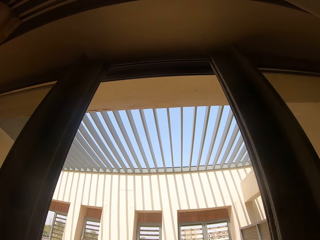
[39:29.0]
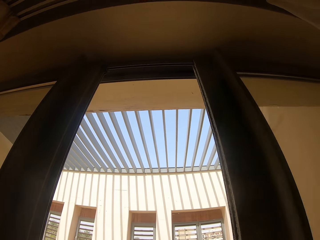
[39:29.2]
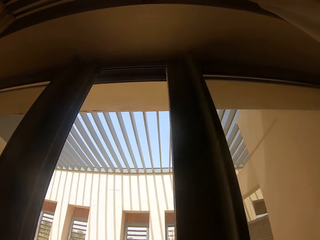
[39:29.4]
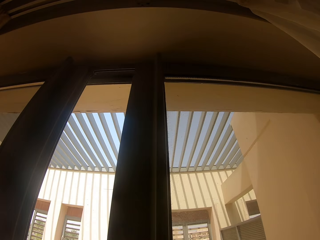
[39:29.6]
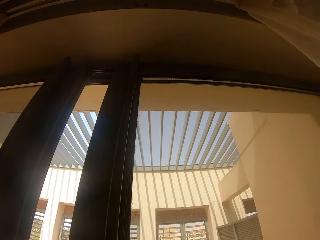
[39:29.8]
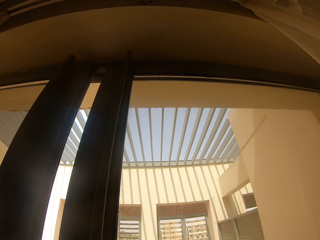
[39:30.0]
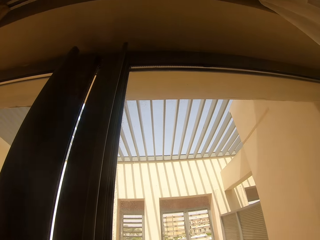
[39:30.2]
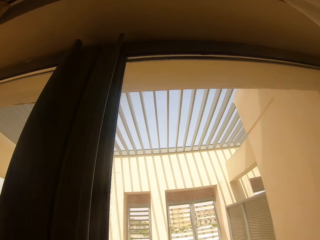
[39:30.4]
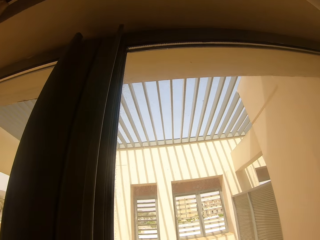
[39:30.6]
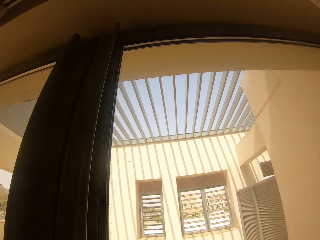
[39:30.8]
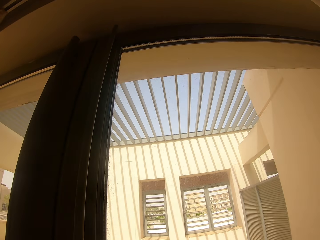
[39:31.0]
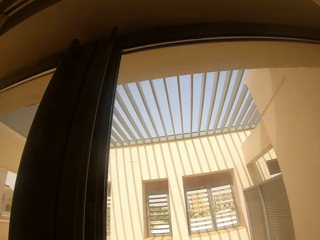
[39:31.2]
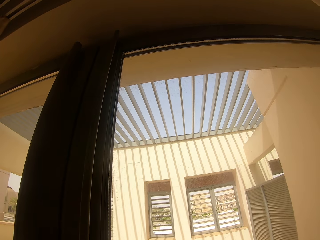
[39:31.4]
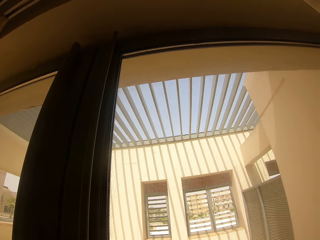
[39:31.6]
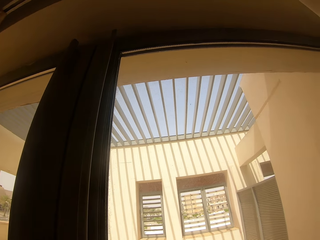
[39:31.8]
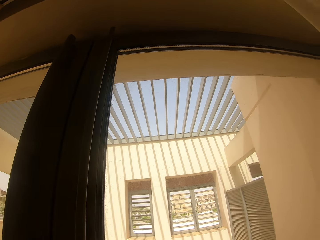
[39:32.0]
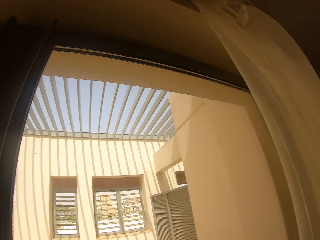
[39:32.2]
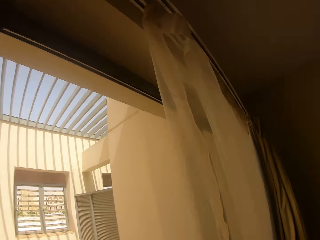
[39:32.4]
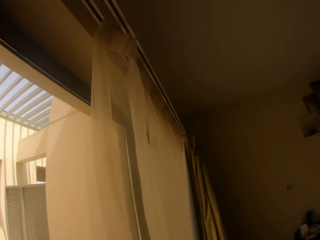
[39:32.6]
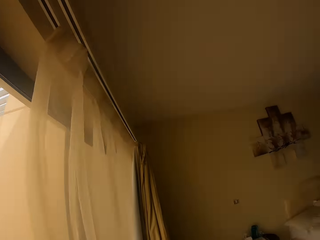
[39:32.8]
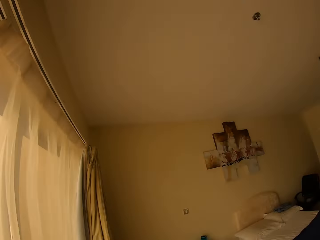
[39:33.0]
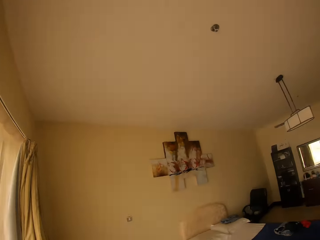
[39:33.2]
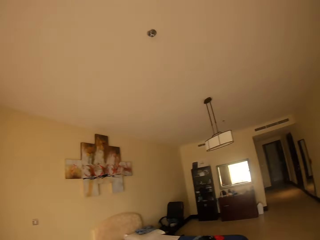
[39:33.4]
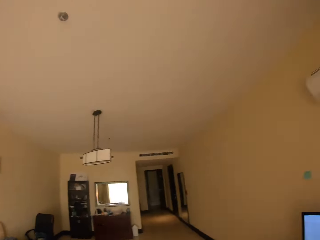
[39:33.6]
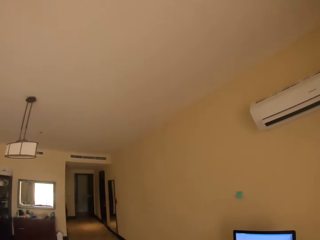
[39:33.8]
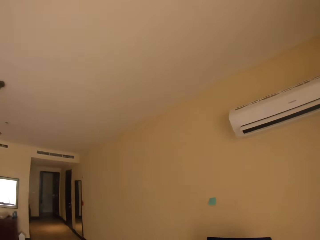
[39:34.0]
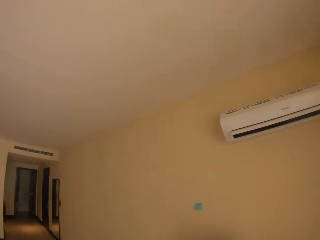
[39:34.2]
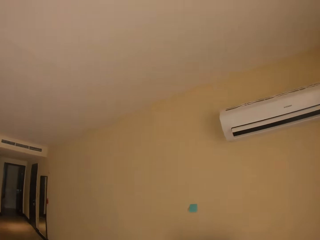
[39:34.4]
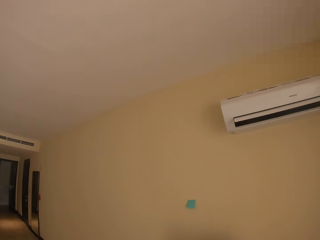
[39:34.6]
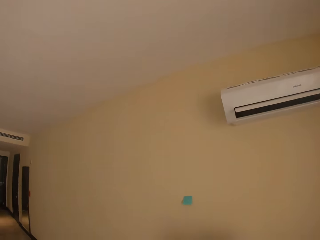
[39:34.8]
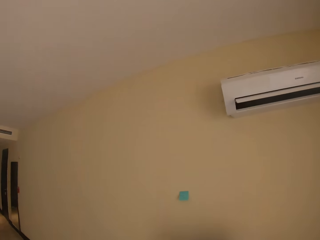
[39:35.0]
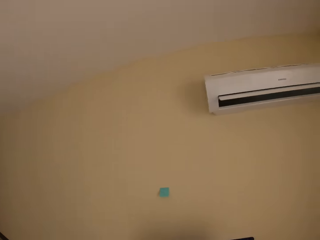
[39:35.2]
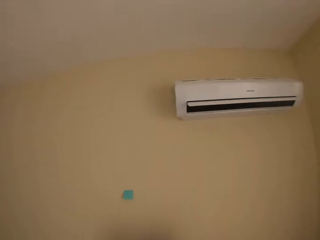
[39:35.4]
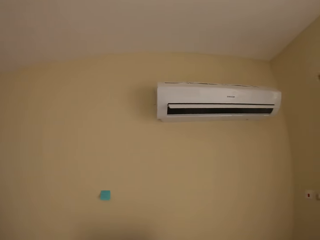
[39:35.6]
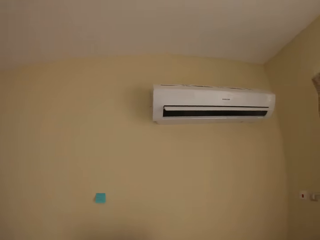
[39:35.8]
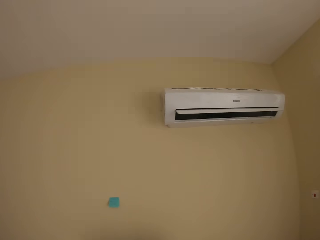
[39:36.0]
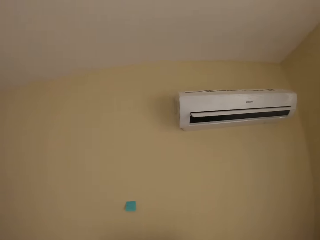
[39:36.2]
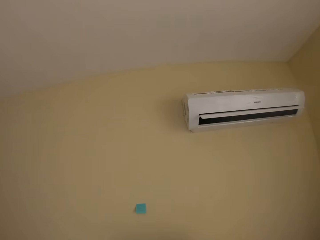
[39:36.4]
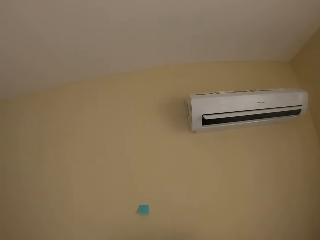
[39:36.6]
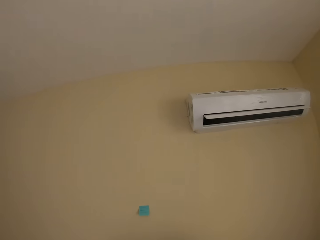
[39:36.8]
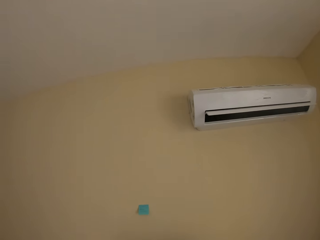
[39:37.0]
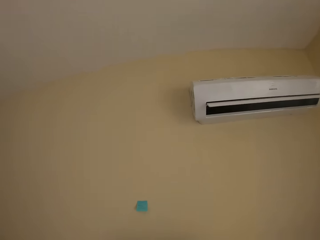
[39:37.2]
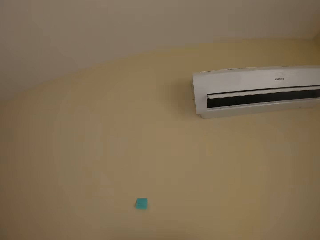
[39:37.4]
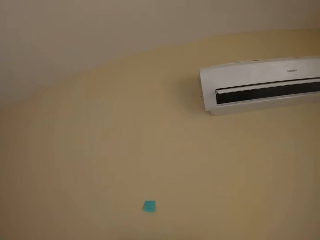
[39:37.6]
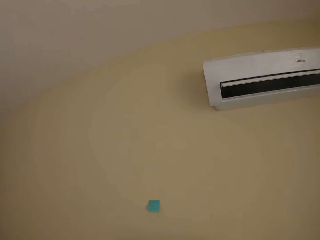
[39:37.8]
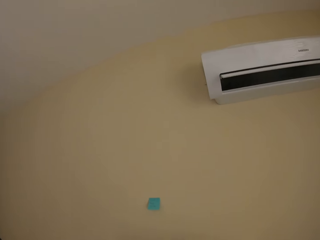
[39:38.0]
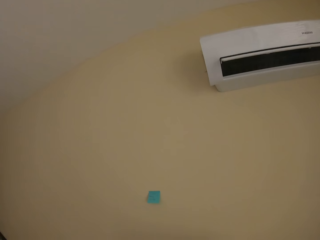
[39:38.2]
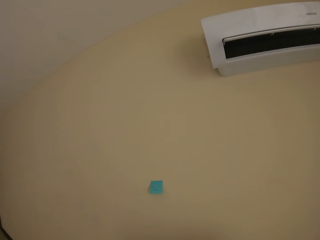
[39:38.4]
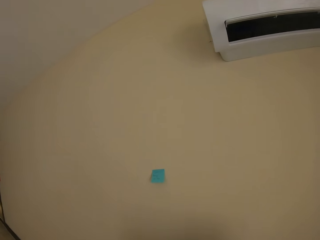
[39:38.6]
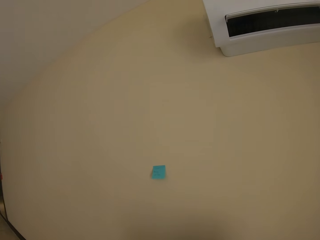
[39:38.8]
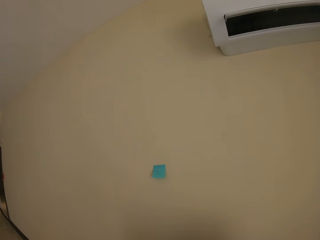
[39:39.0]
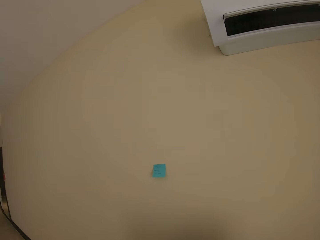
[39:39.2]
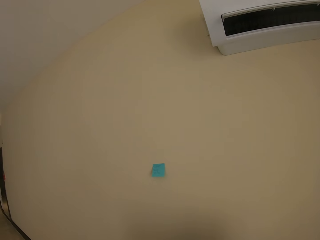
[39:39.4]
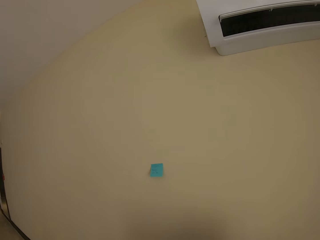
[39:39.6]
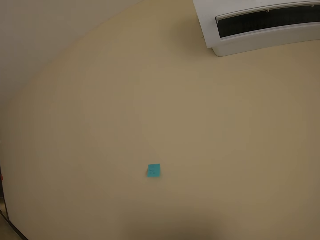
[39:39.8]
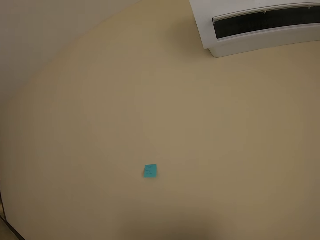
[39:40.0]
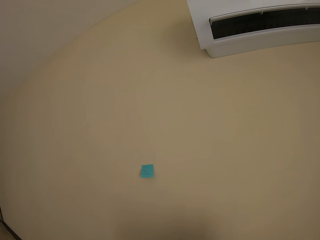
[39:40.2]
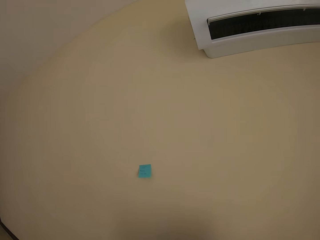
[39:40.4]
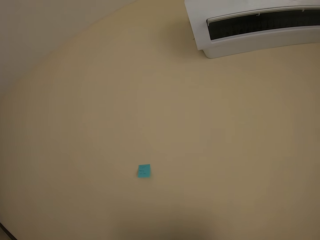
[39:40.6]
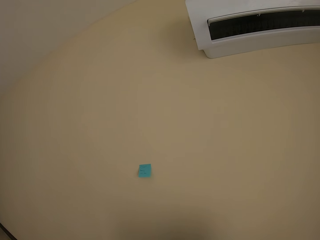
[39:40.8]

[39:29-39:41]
The camera wearer closes the door. They open a window. They look at a corridor. They look around the room. They look at a wall.

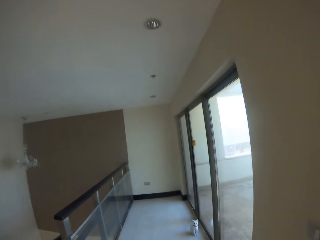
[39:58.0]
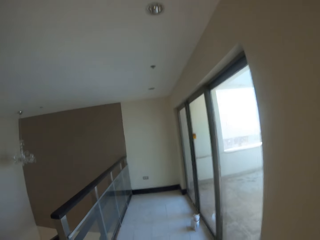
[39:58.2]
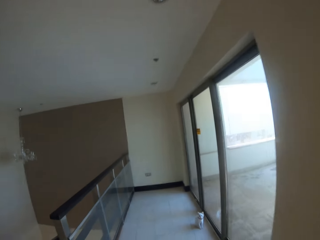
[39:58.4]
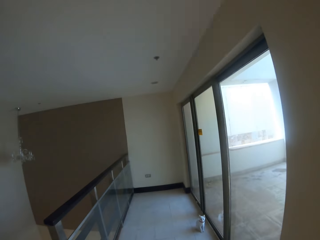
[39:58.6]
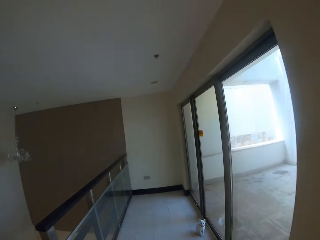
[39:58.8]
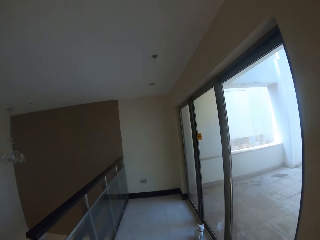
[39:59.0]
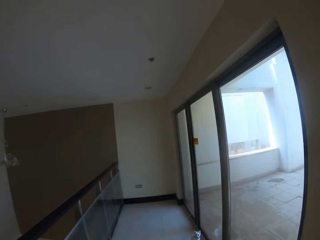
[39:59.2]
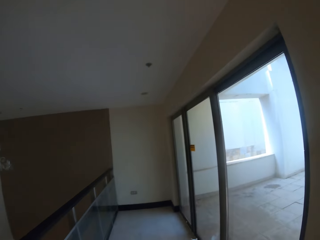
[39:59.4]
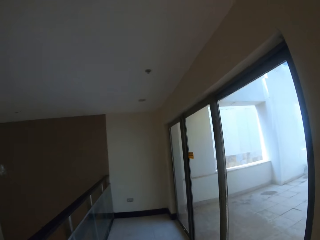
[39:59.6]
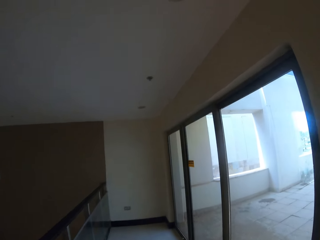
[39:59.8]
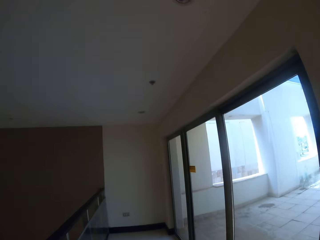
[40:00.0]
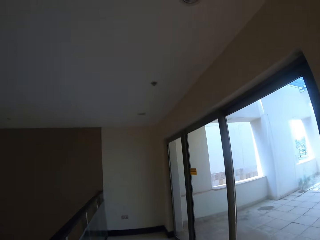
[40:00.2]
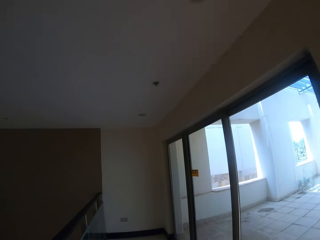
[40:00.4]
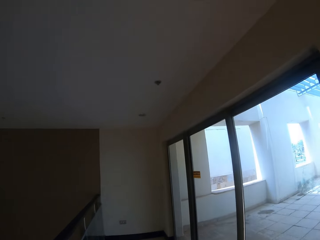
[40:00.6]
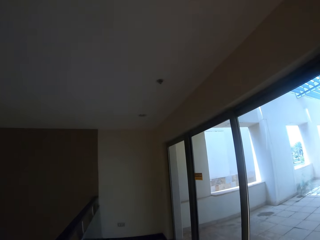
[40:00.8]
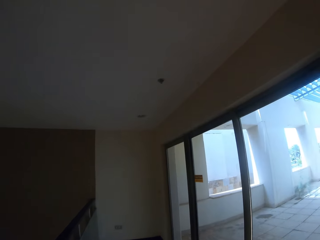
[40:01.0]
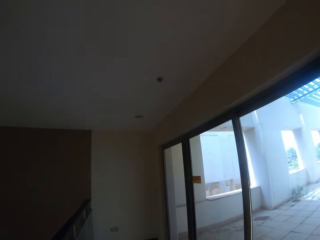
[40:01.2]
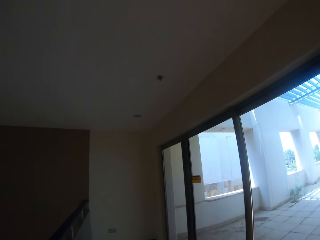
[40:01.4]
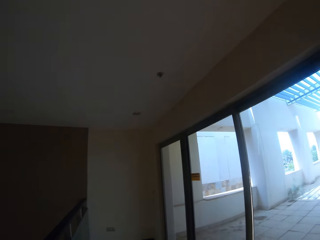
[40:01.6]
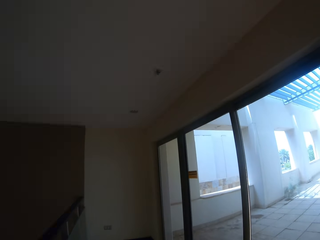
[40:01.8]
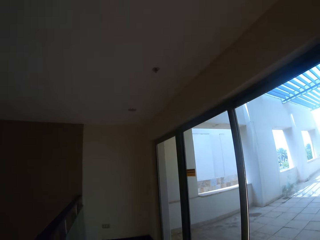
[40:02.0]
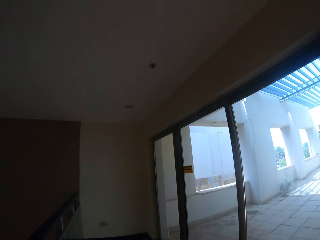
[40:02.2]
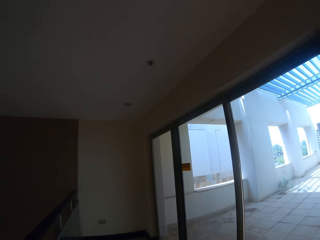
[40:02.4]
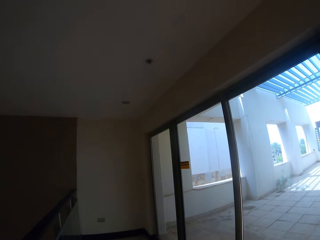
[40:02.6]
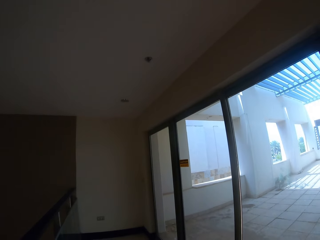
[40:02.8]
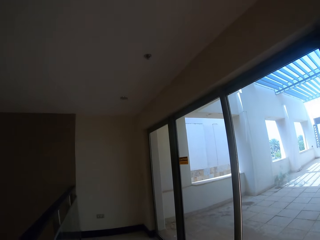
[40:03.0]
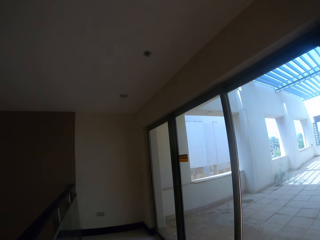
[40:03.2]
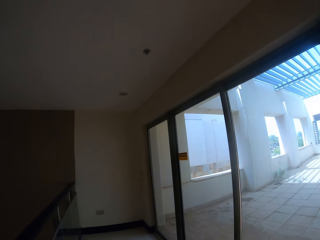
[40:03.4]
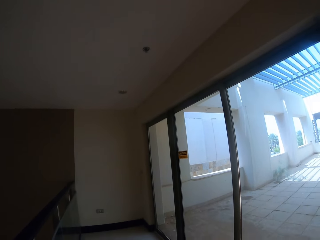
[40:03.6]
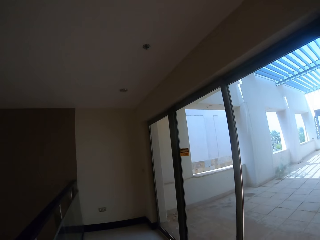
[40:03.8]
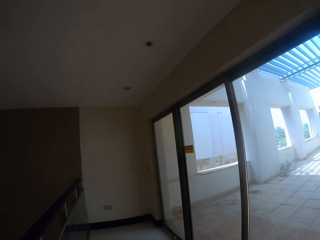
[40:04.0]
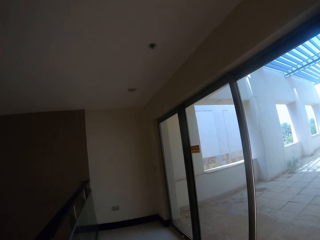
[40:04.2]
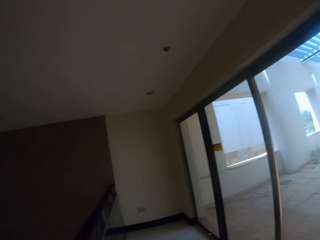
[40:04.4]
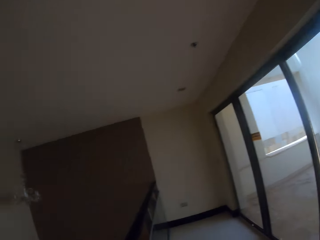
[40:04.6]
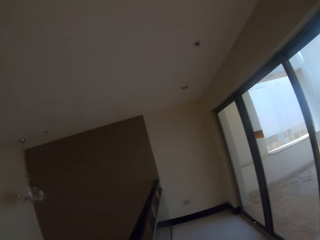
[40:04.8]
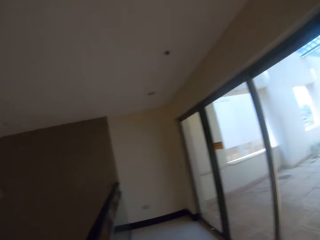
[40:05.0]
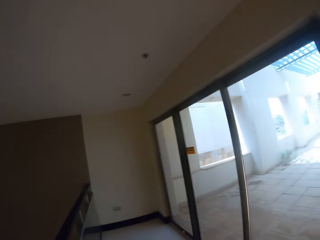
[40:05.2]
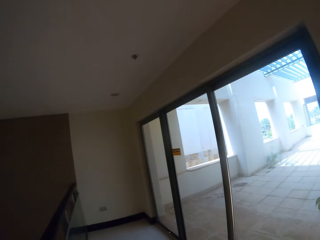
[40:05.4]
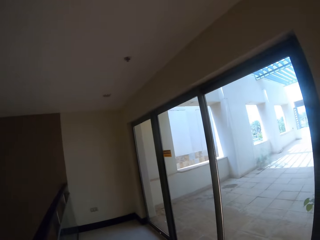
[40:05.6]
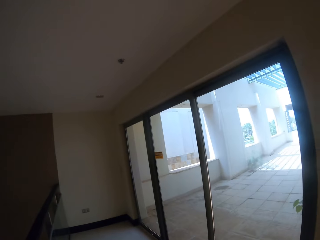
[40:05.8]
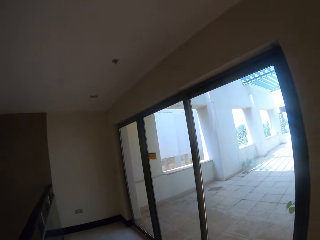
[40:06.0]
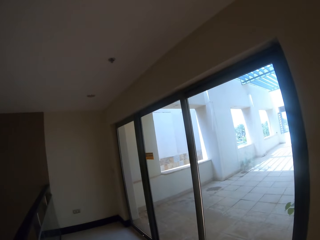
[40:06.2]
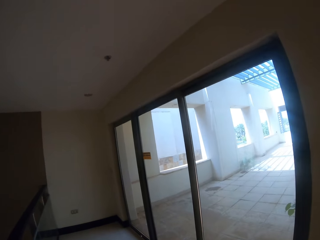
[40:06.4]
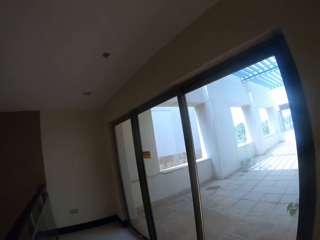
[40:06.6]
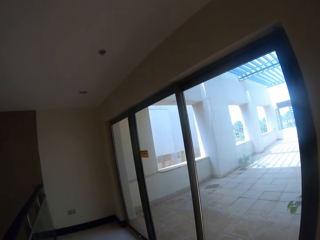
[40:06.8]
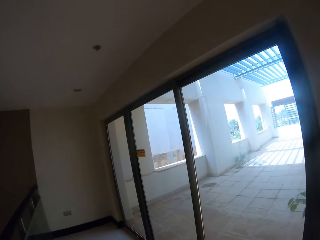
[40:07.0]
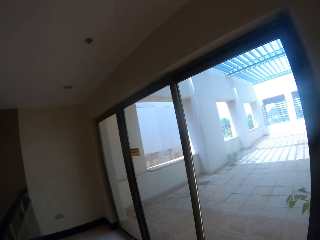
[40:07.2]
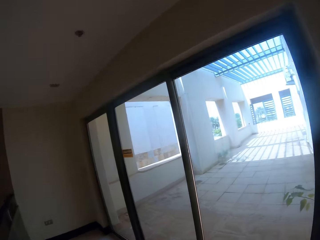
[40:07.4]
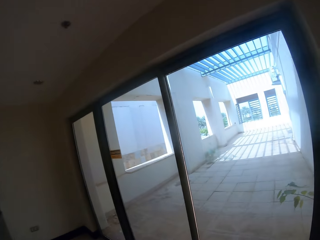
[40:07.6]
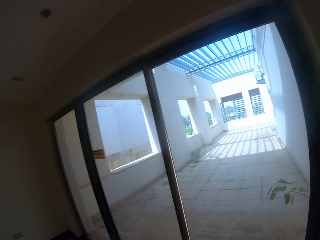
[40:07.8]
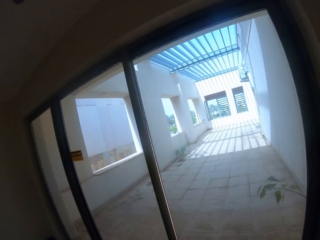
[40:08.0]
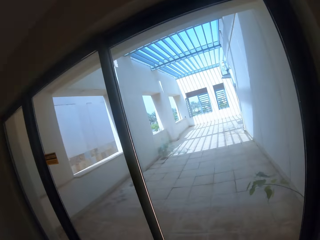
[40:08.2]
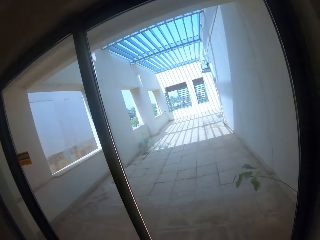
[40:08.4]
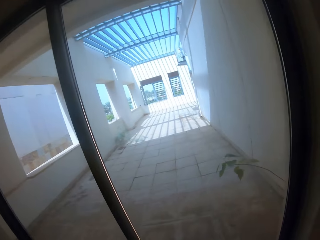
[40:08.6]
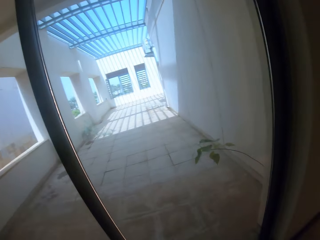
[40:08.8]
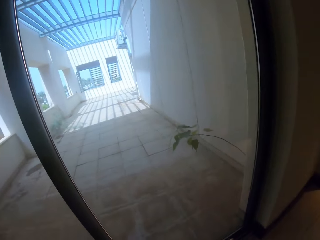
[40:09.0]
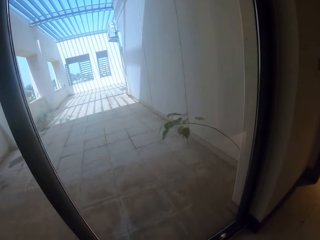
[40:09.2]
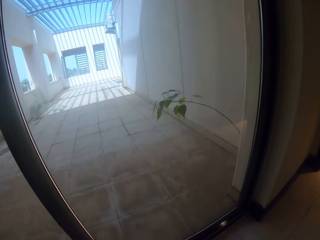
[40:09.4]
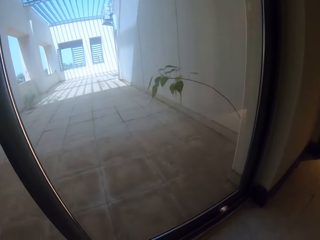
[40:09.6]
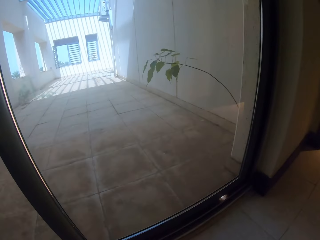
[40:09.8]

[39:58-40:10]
The camera wearer walks outside the door. They talk to the cat. They look through a glass door.
